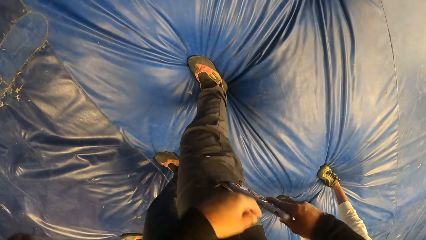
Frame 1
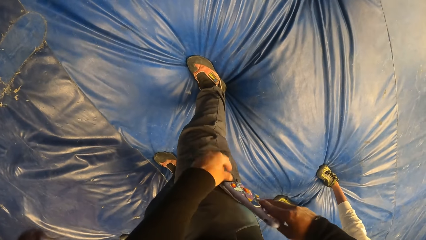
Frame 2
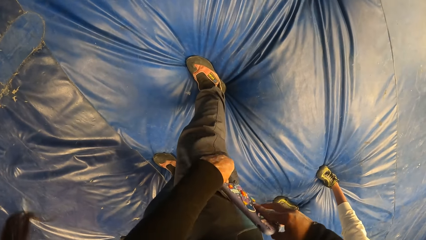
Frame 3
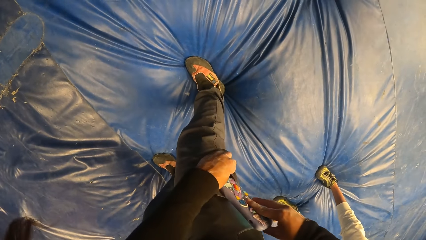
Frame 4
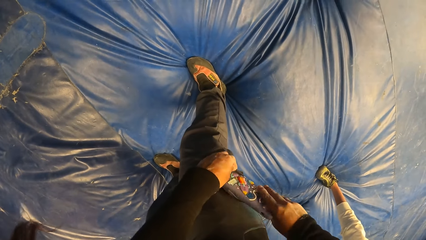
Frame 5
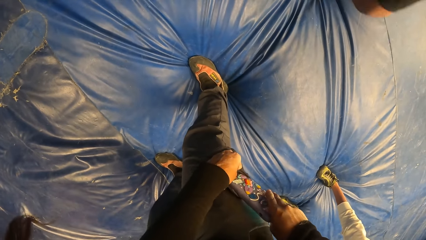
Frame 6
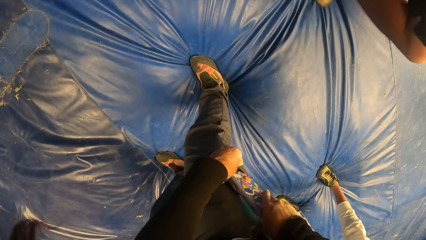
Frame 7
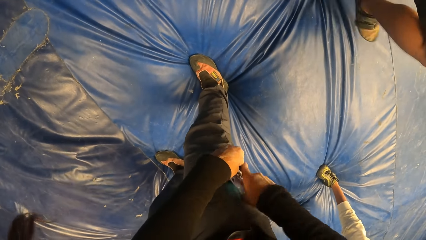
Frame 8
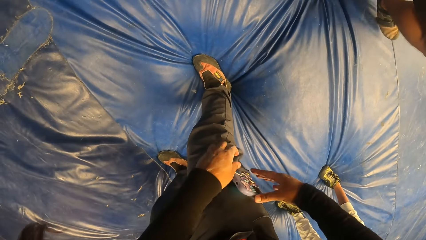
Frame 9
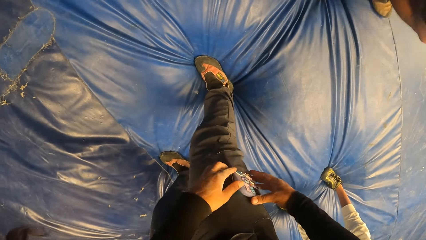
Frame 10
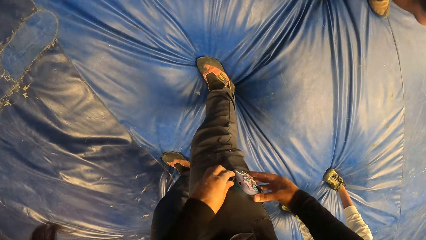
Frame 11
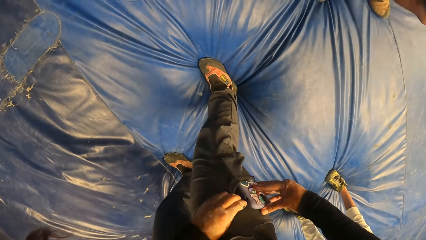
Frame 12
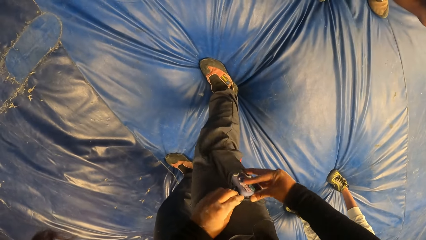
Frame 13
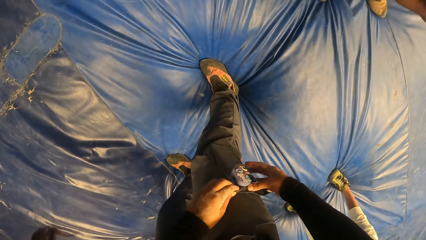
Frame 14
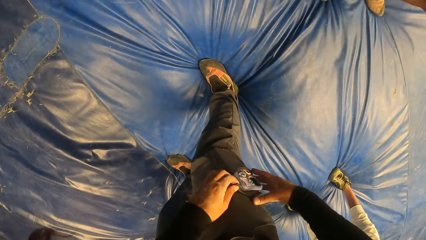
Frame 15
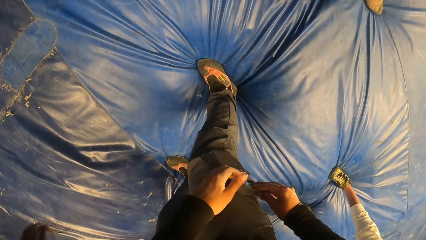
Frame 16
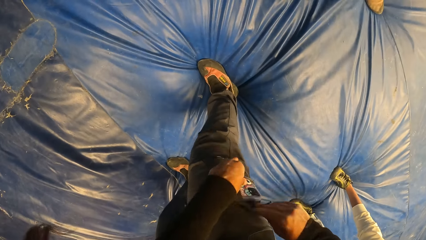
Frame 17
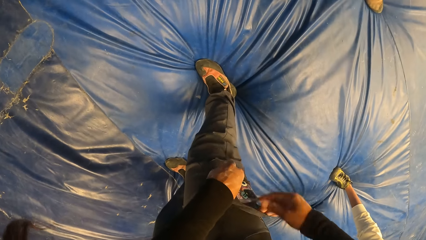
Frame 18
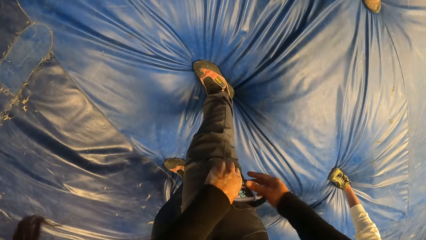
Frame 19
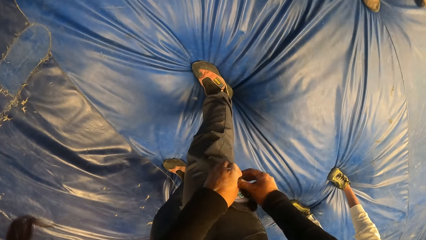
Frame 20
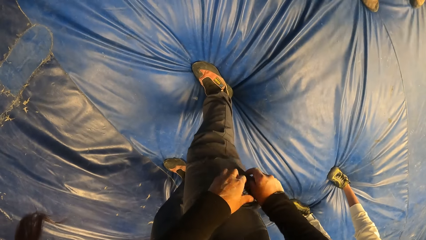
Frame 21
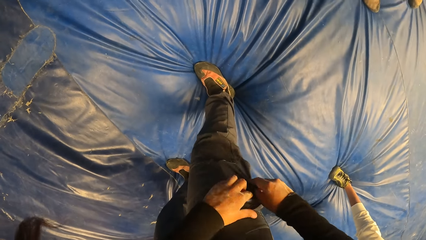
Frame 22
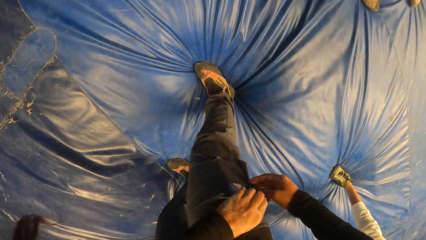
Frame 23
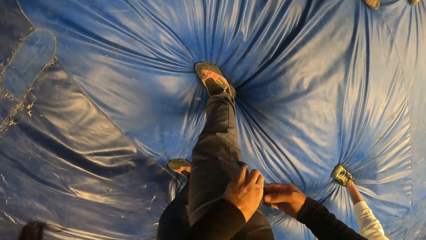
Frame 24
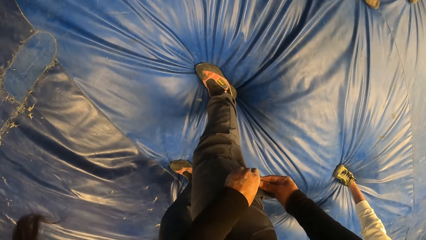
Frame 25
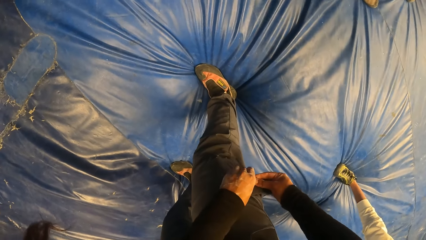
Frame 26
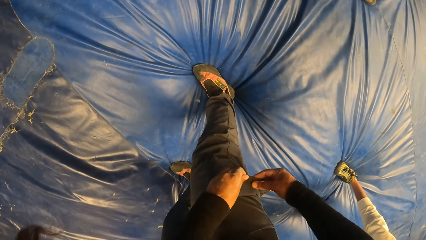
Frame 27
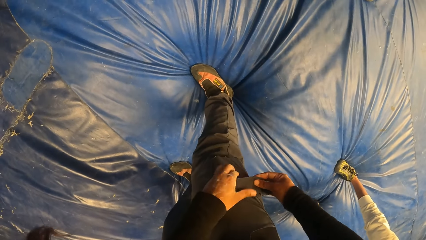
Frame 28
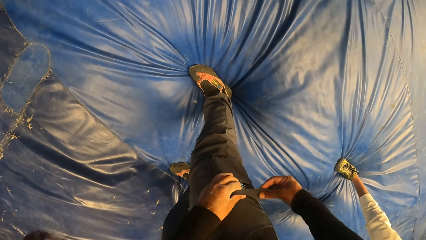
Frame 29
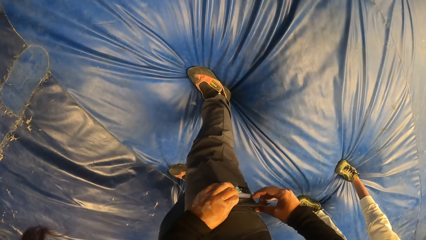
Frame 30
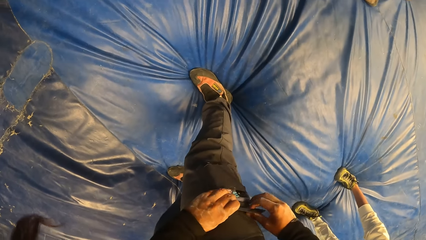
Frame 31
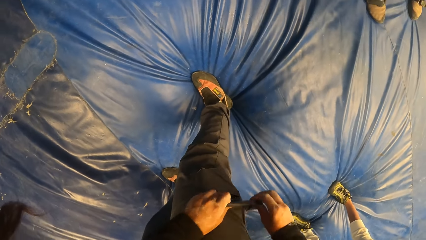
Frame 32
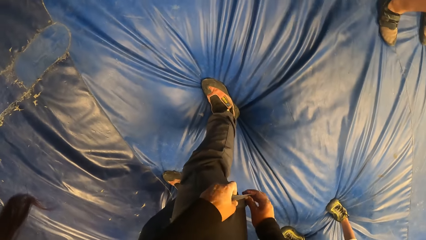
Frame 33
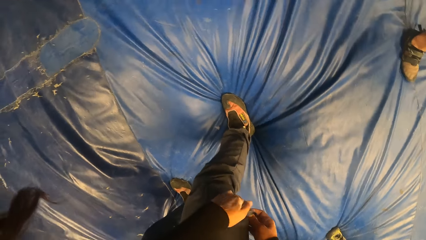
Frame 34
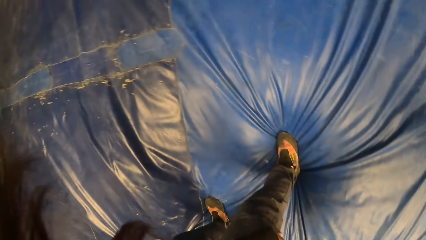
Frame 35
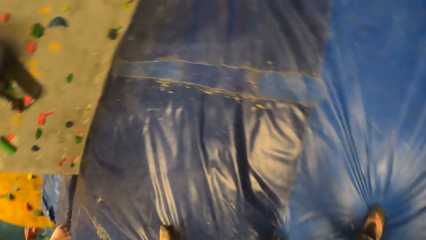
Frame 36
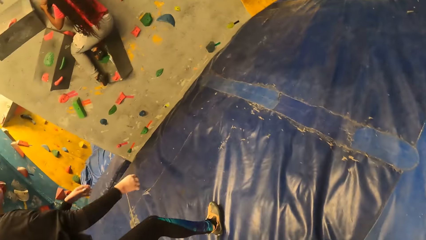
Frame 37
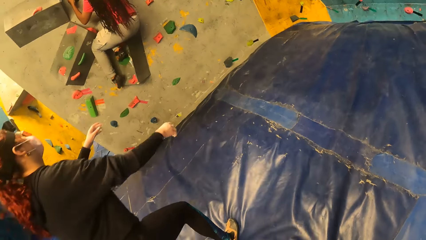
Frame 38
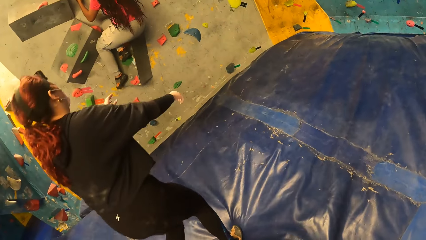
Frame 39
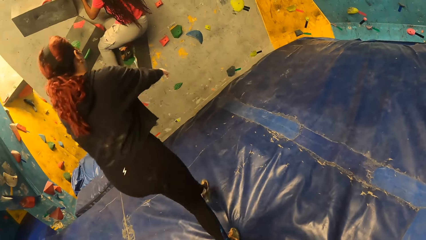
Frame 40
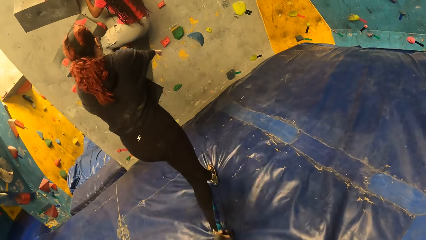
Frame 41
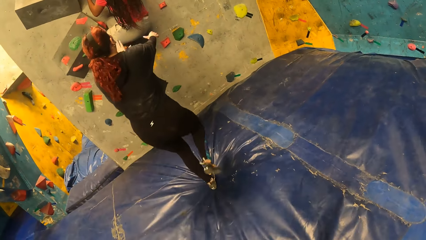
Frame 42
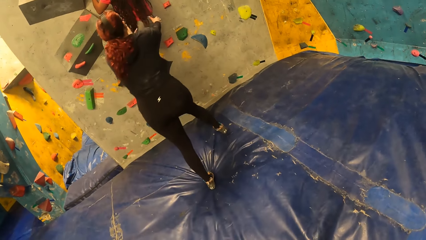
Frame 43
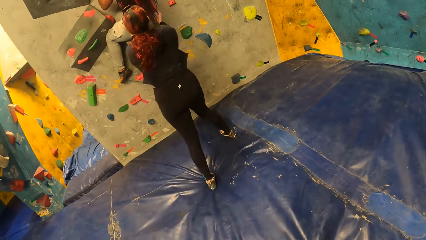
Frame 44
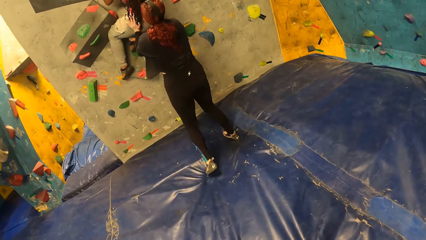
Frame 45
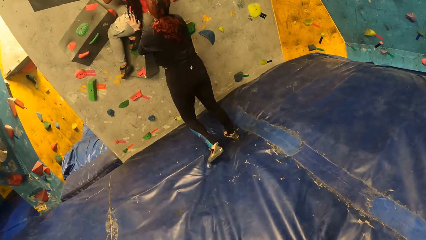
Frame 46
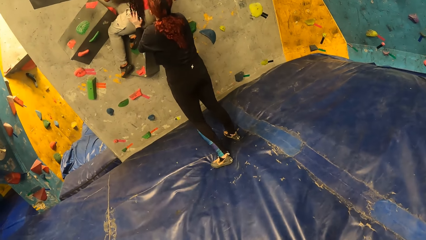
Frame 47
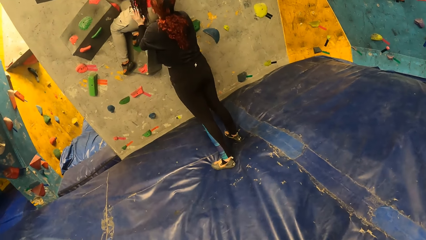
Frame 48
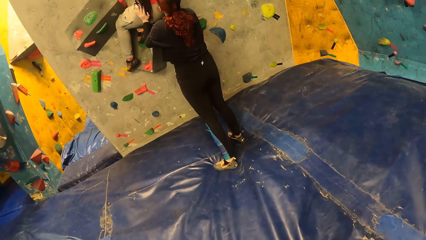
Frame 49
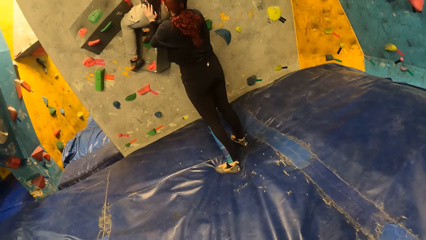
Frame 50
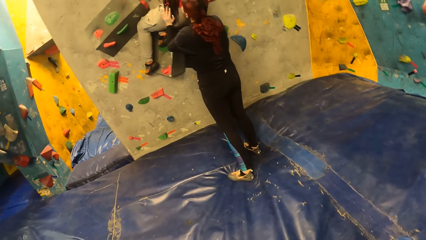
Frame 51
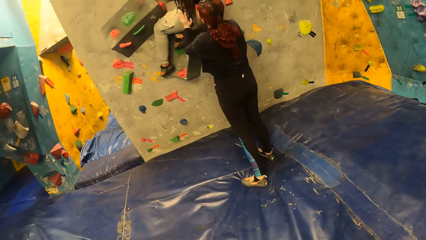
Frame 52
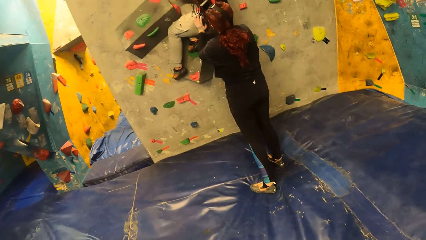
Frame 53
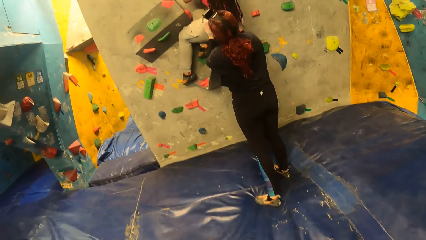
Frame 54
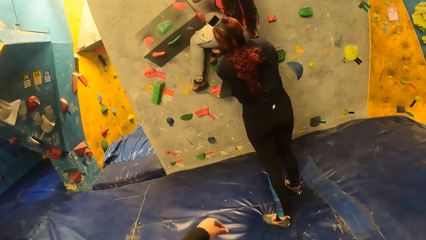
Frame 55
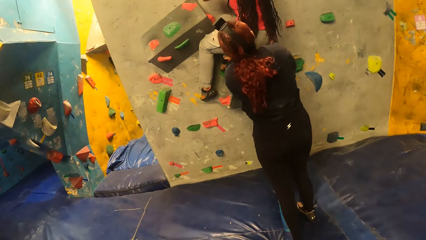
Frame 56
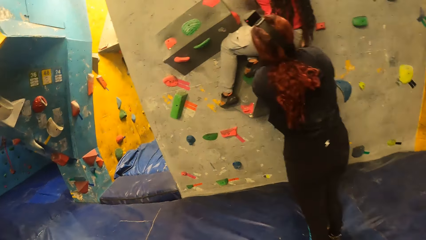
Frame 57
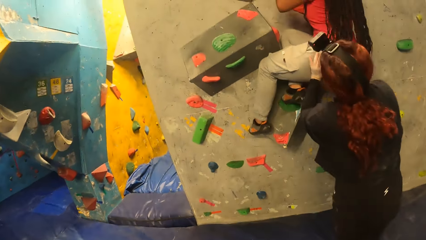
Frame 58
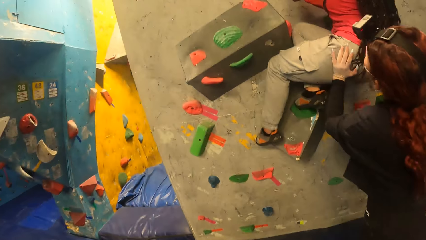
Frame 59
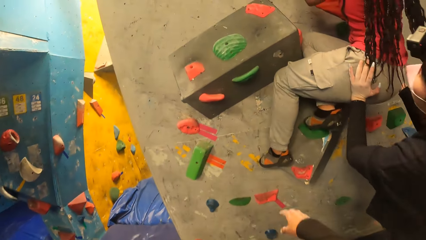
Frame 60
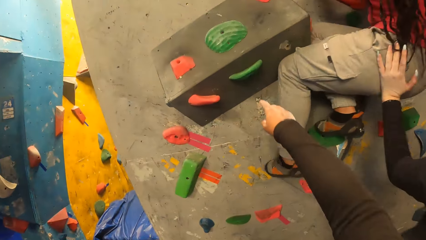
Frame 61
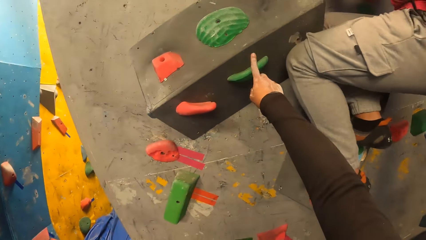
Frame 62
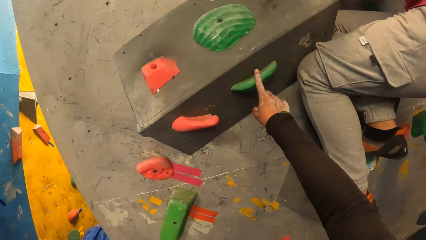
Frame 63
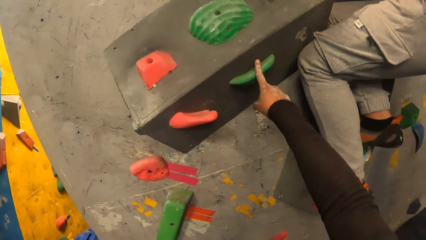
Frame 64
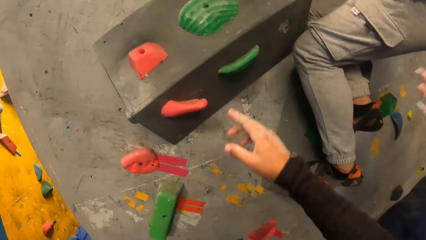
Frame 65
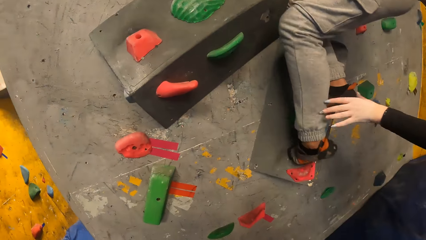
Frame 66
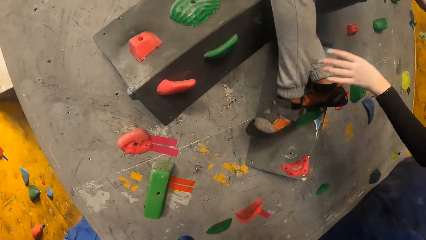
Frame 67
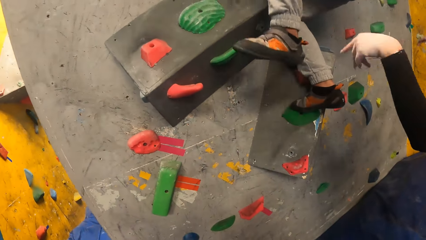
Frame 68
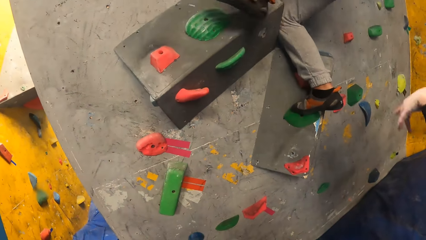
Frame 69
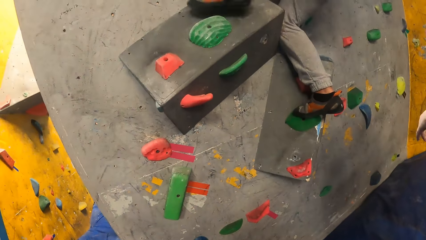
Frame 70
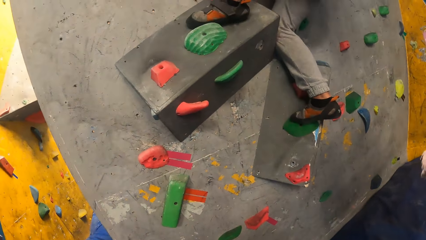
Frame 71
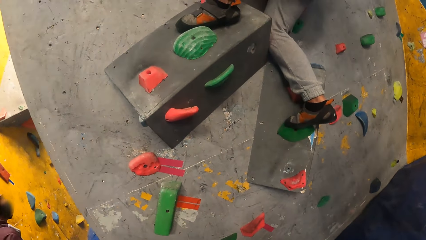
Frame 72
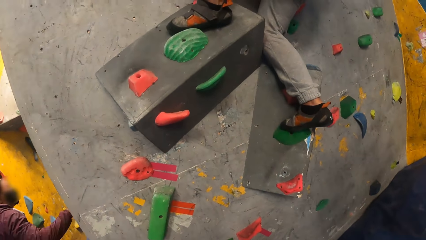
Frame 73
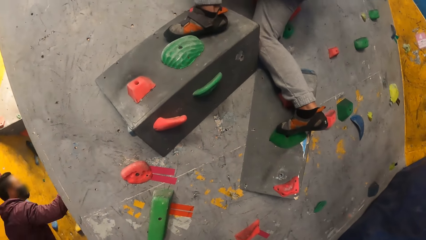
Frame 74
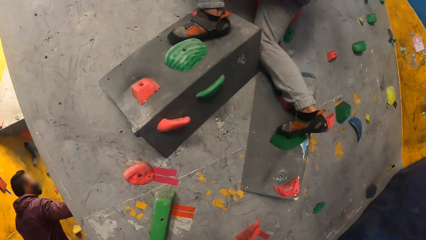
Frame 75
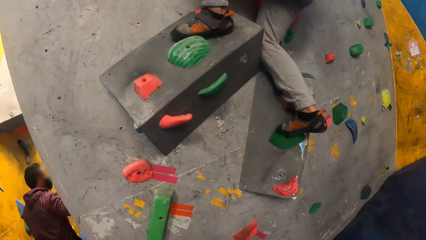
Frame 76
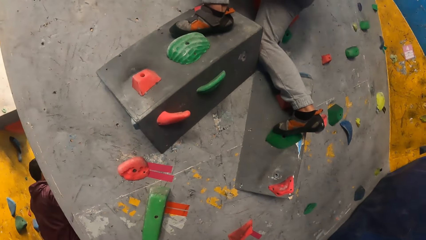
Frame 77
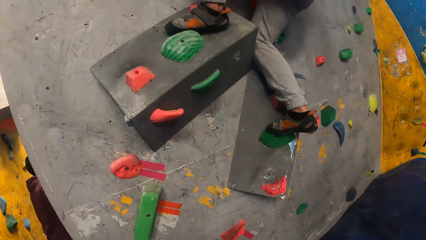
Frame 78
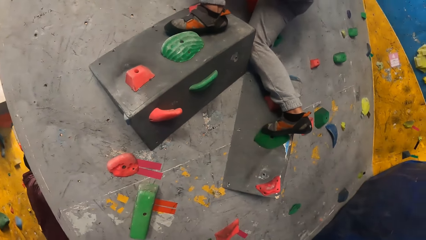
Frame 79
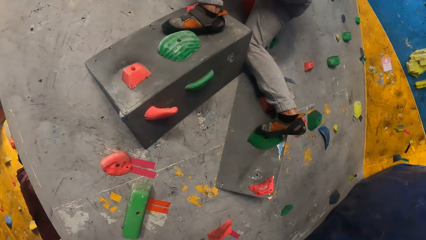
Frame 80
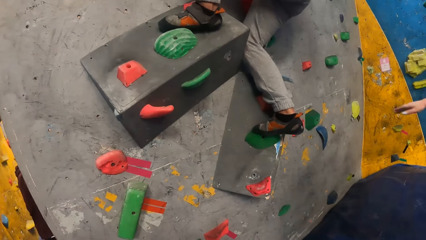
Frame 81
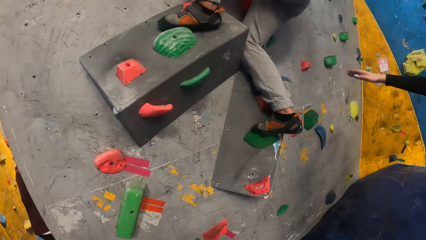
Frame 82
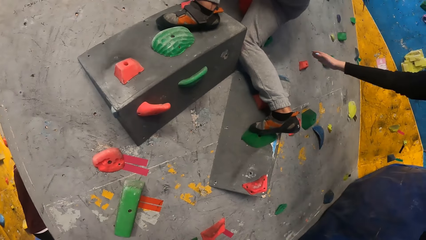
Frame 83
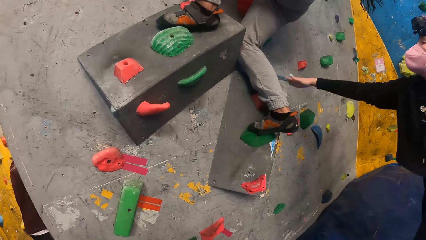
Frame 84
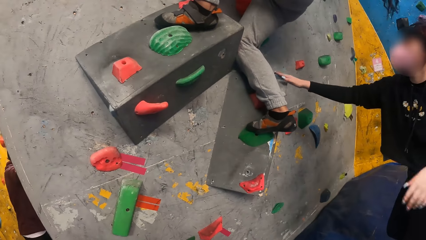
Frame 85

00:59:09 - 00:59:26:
The camera wearer puts the phone in the pocket on his pants with his right hand. He closes the pocket on his pants with both hands. The woman climbs the bouldering wall with both hands. Another woman aids the first woman on the bouldering wall with both hands. The camera wearer interacts with the first woman. He touches the bouldering wall with his right index finger. A lady plays indoor rock climbing.
